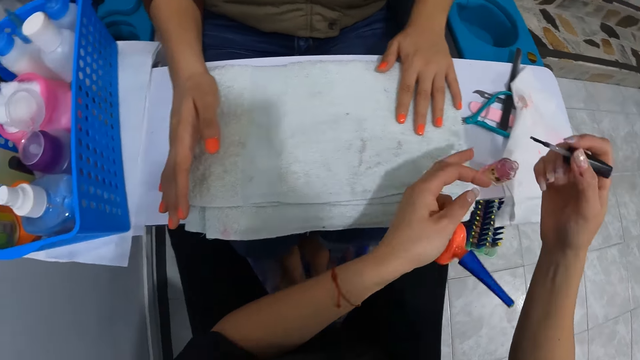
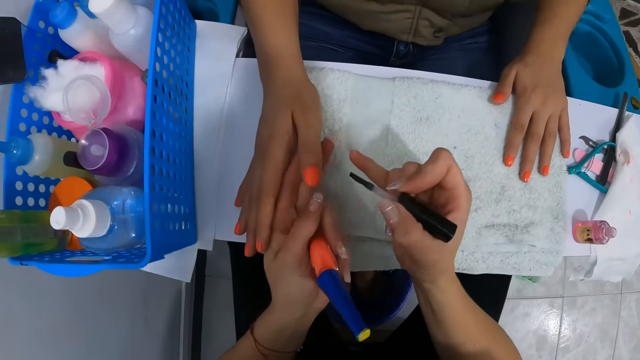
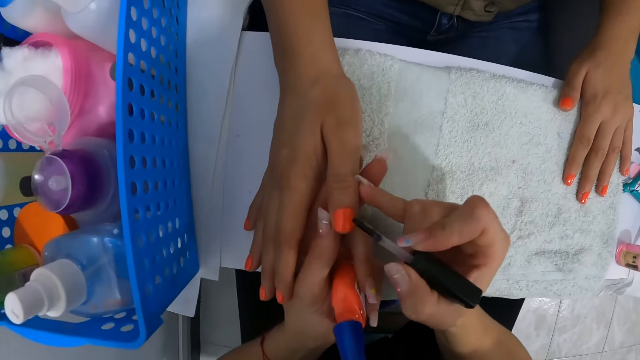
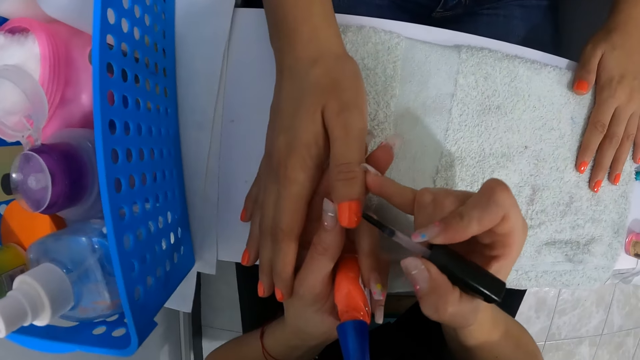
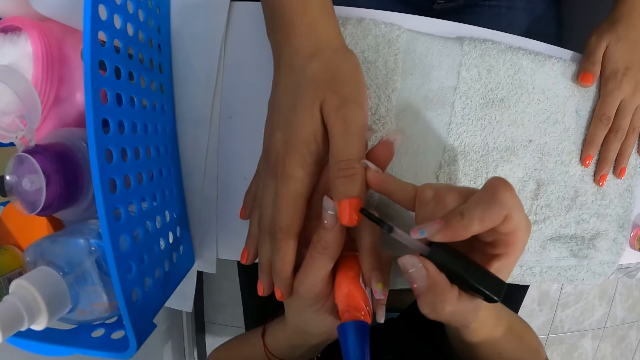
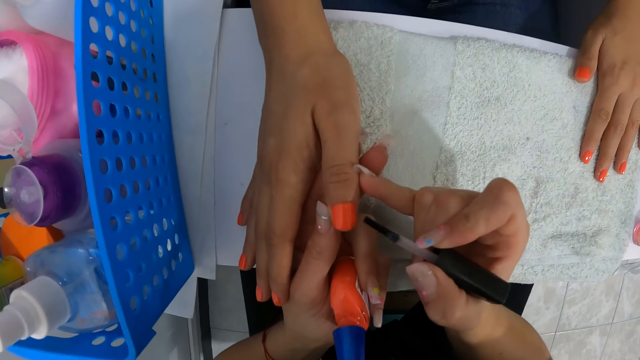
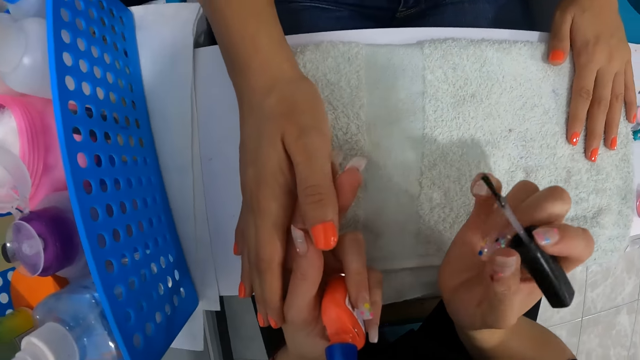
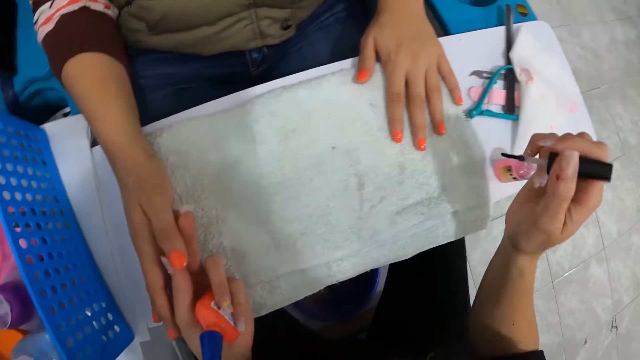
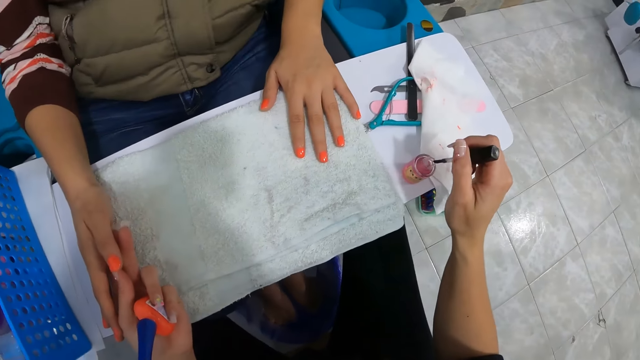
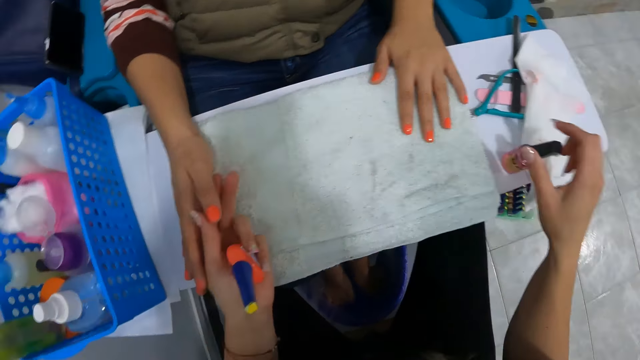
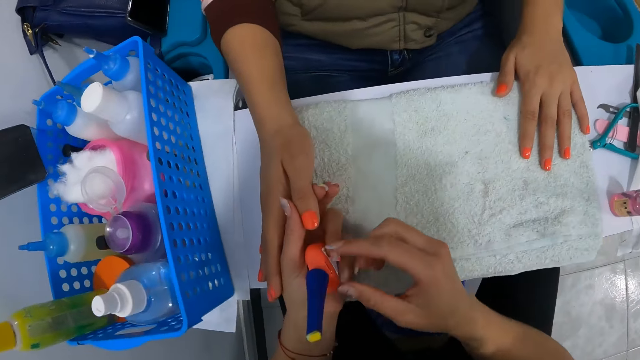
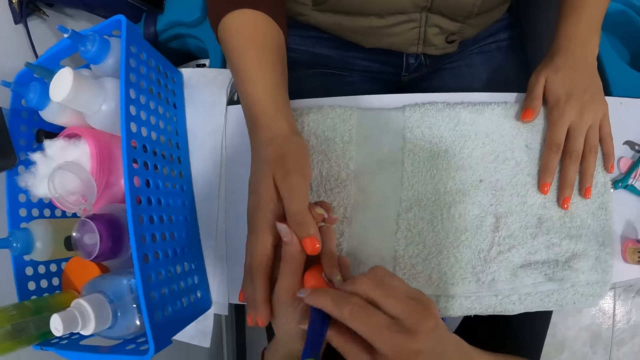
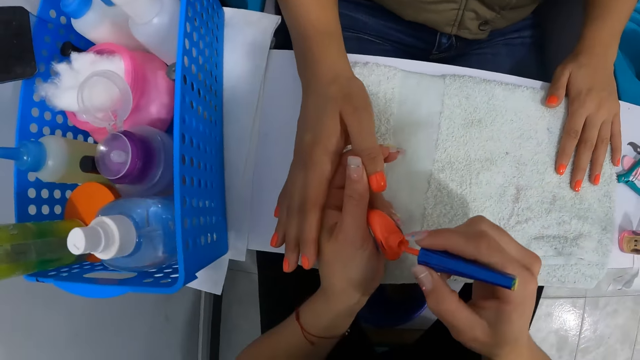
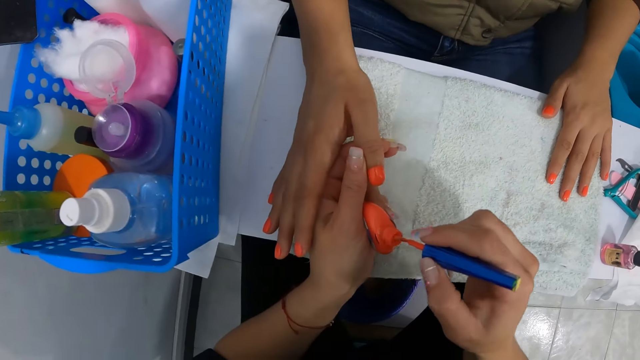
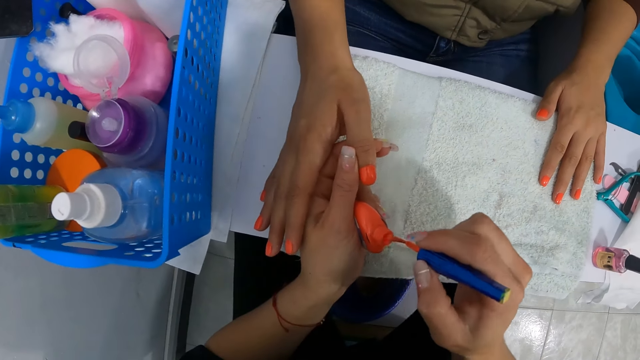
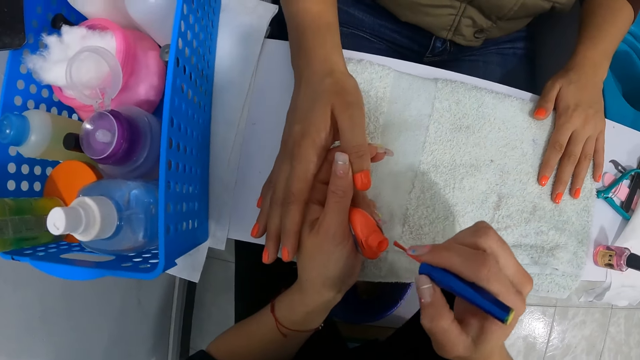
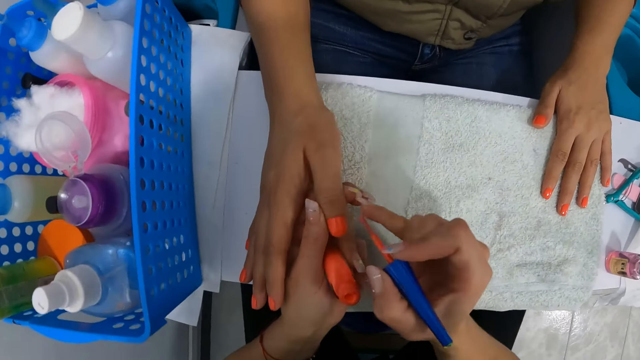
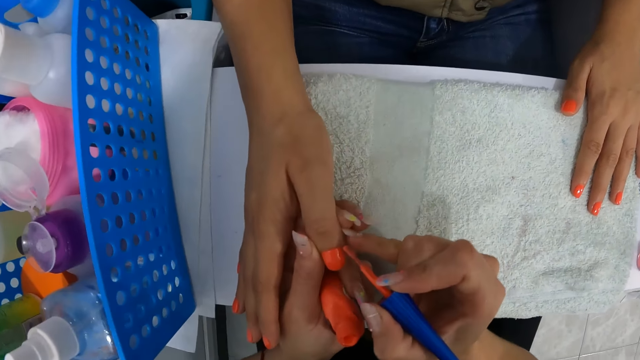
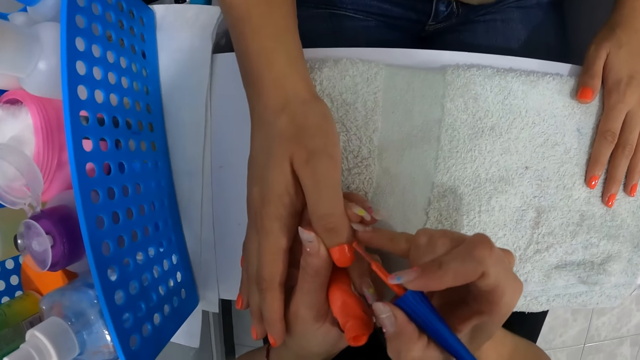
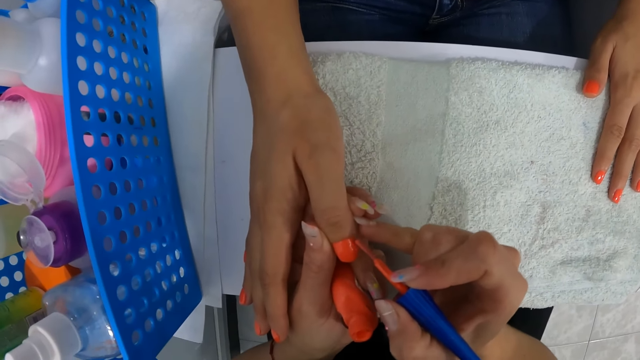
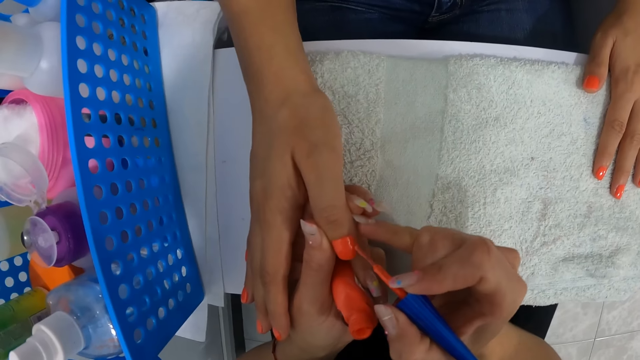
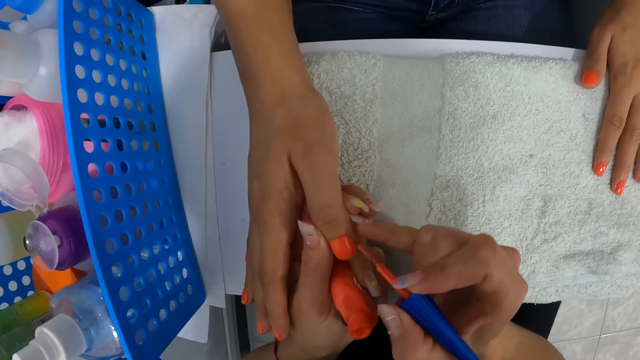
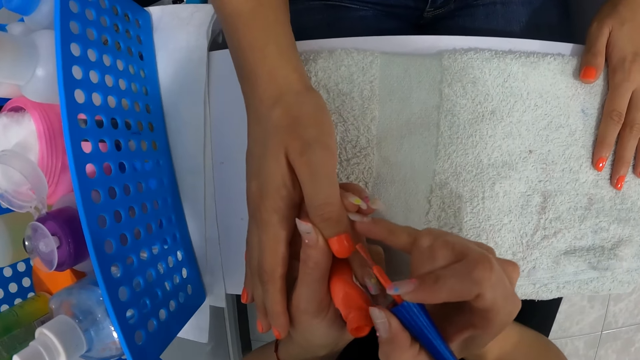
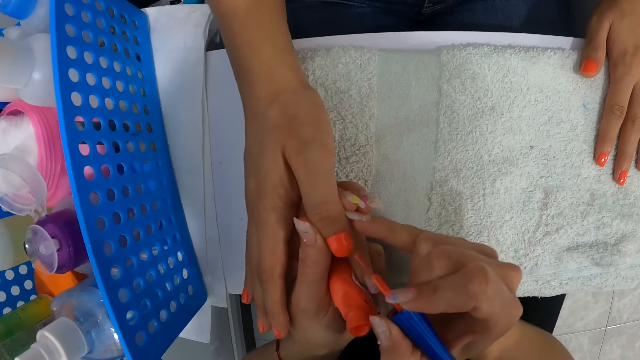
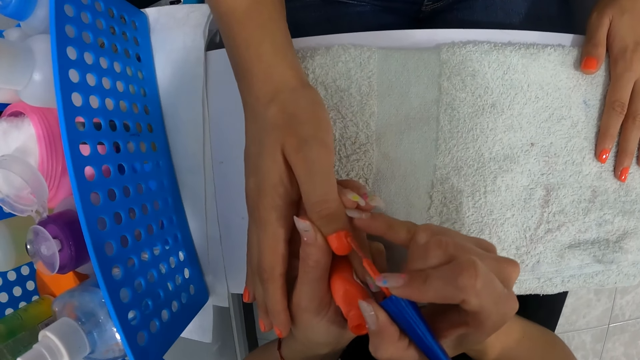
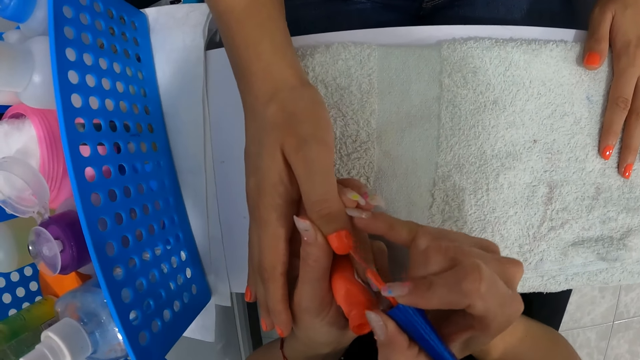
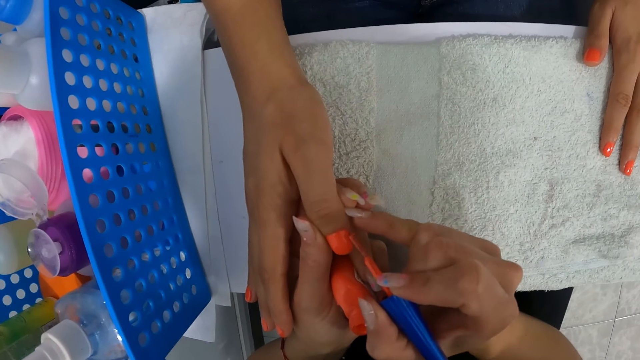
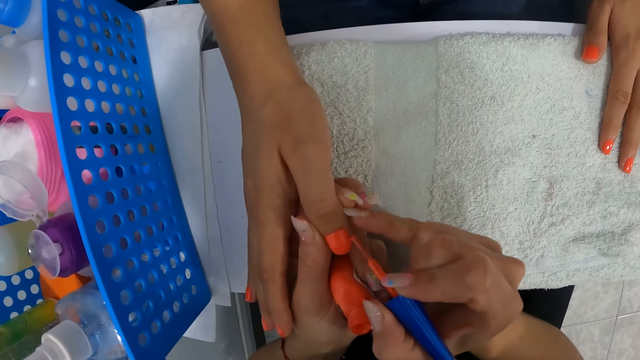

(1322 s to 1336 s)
The camera wearer paints the woman's right thumb finger nail with the paint brush in her right hand. She puts the nail brush into the nail polish container with her right hand. She removes the paint brush from the nail polish container with her right hand. She paints the woman's right thumb finger nail with the paint brush in her right hand.

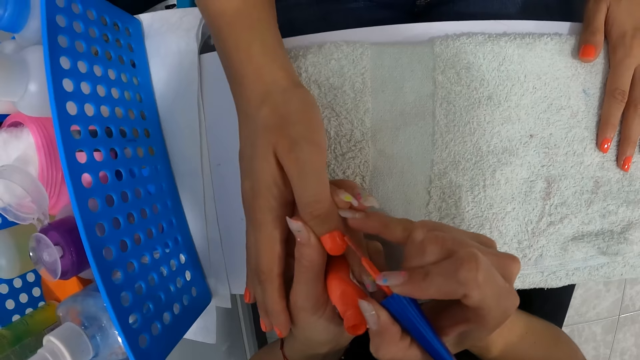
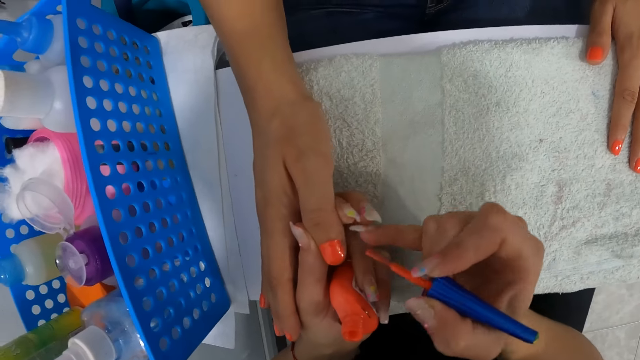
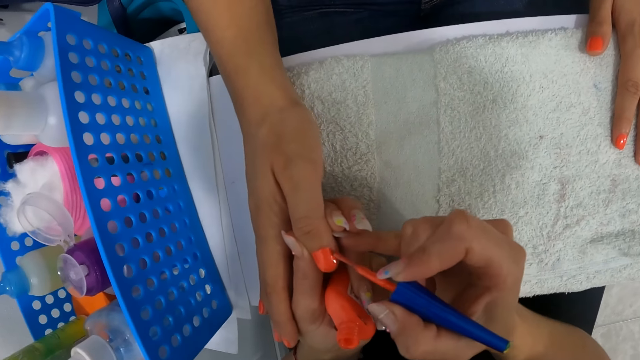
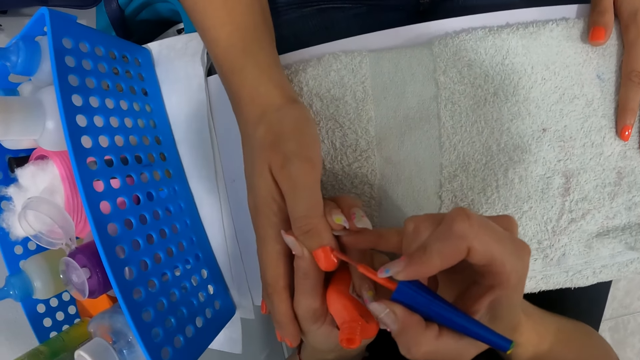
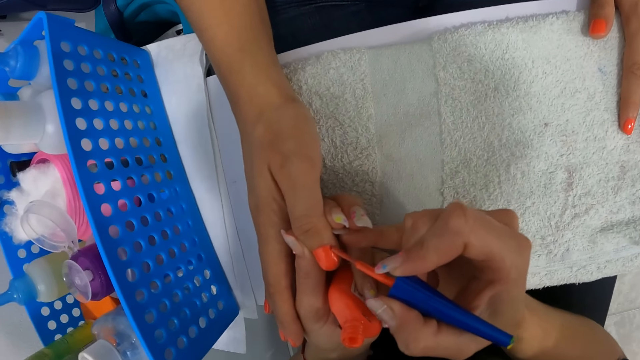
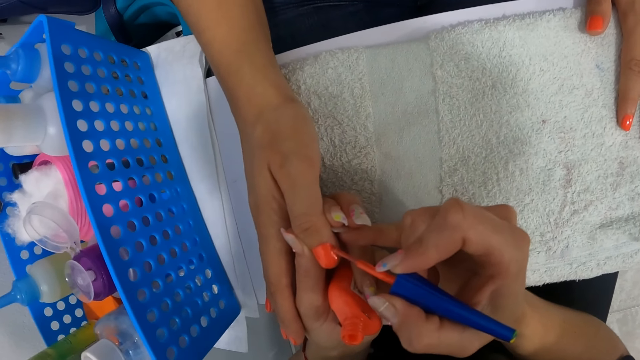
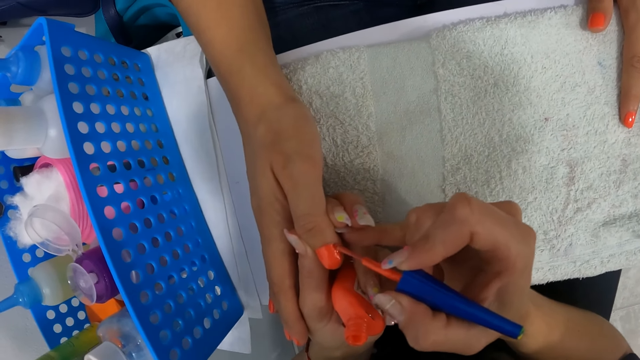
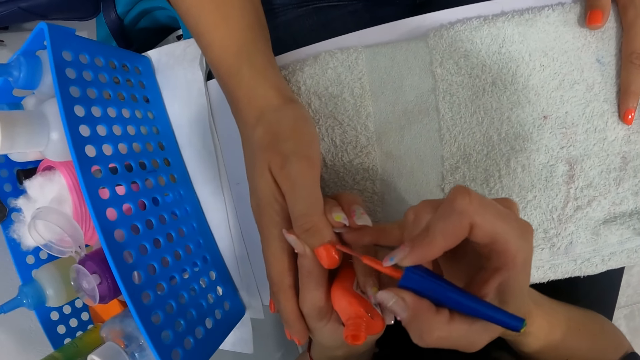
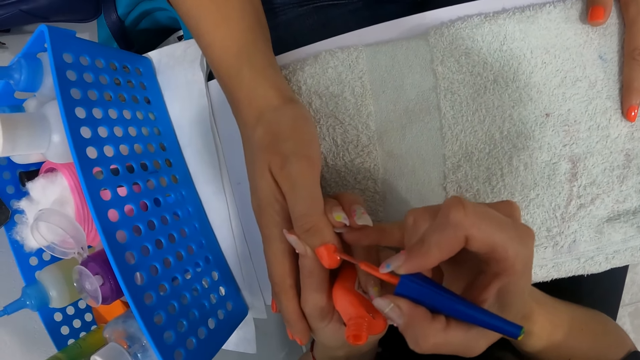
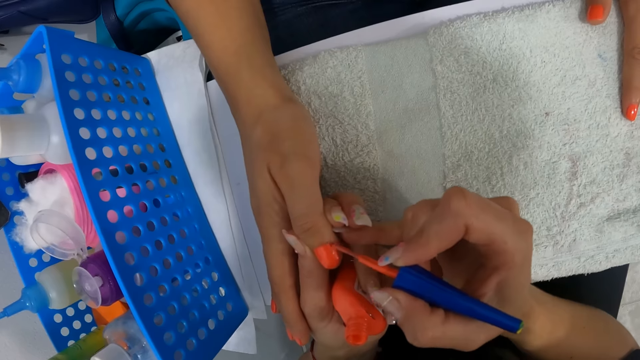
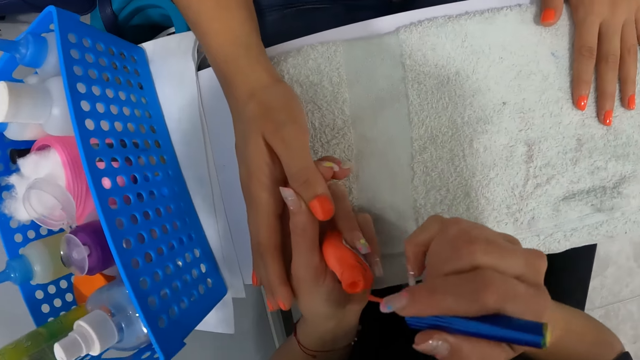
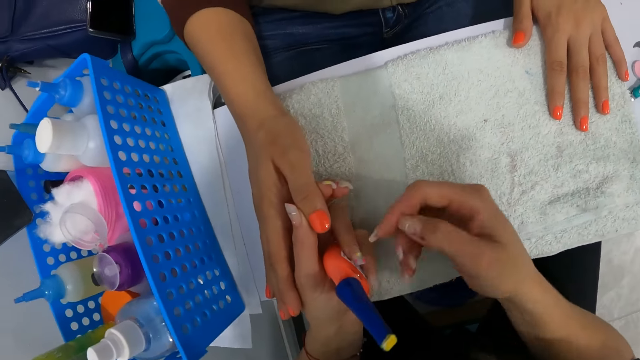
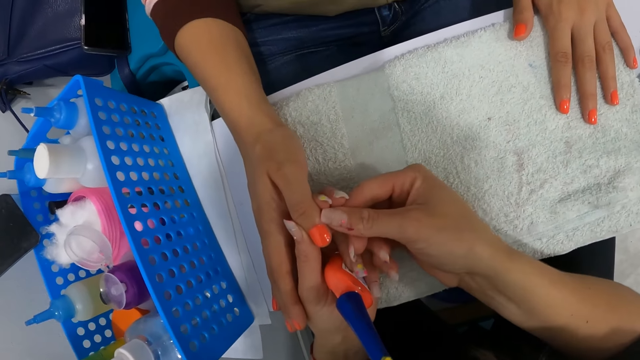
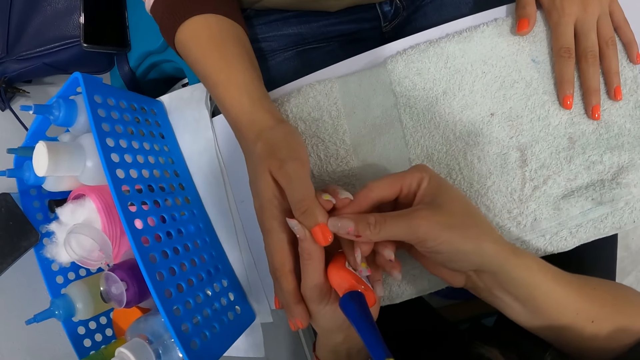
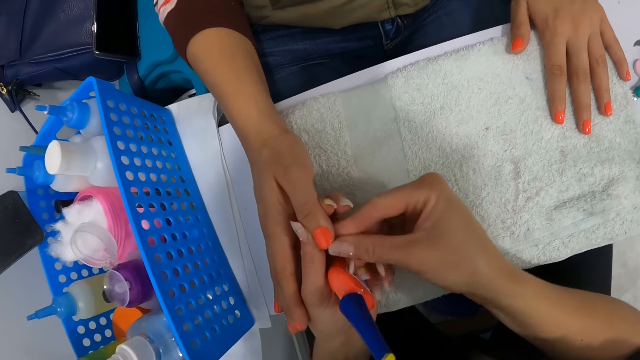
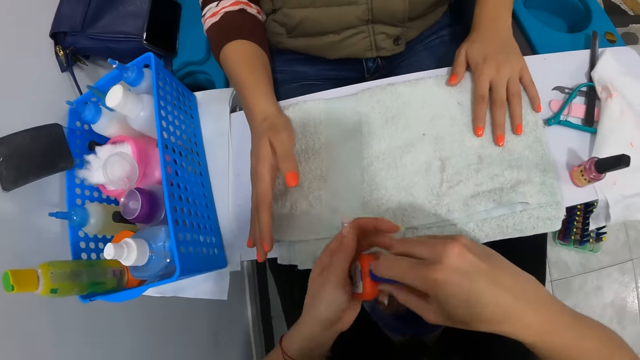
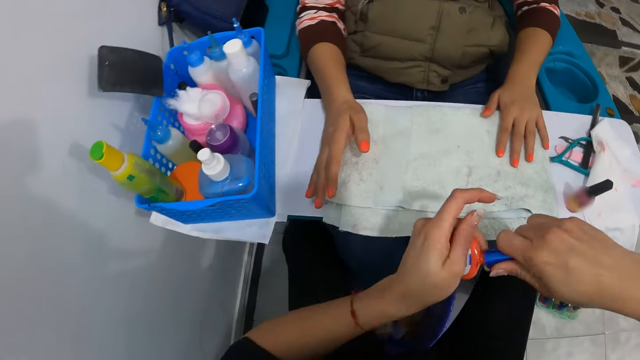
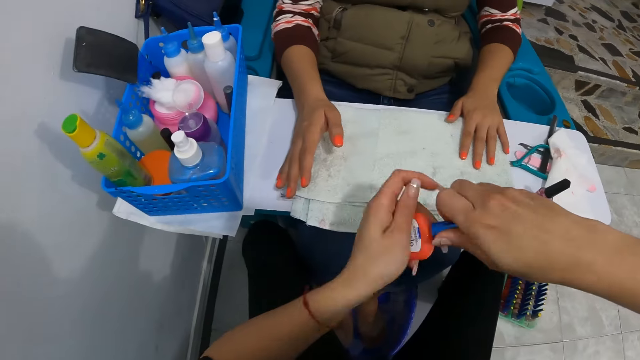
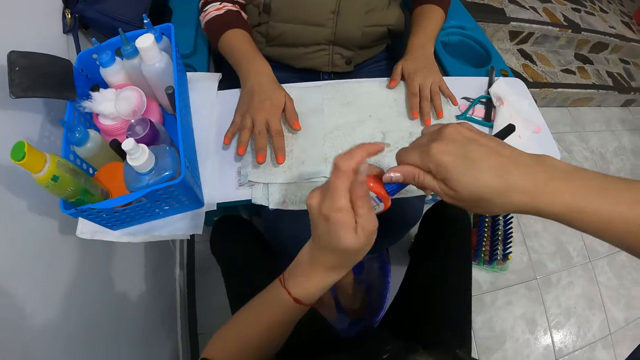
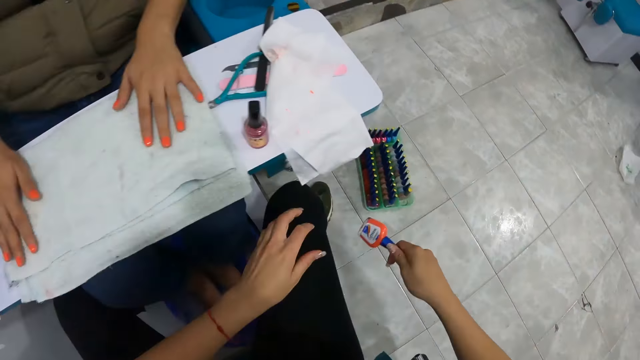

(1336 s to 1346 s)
The camera wearer puts the nail brush into the nail polish container with her right hand. She cleans the right thumb finger nail with her right thumb nail. She closes the paint polish with her right hand.
